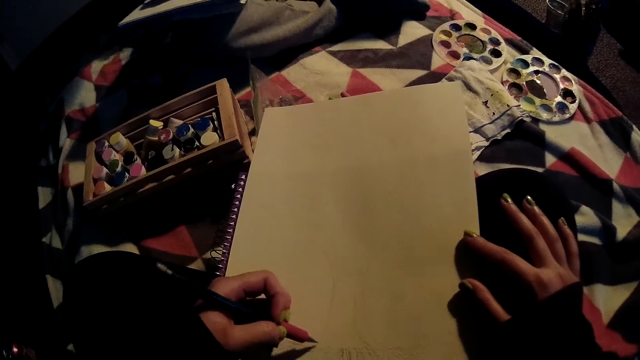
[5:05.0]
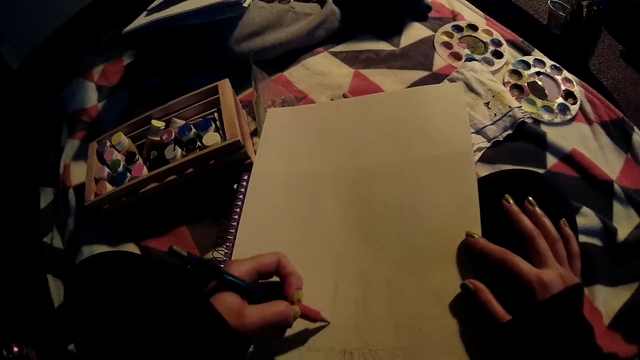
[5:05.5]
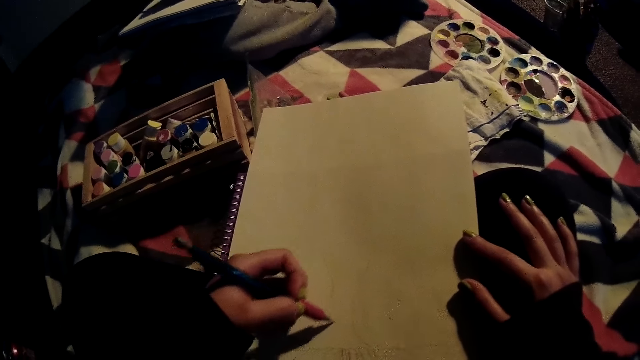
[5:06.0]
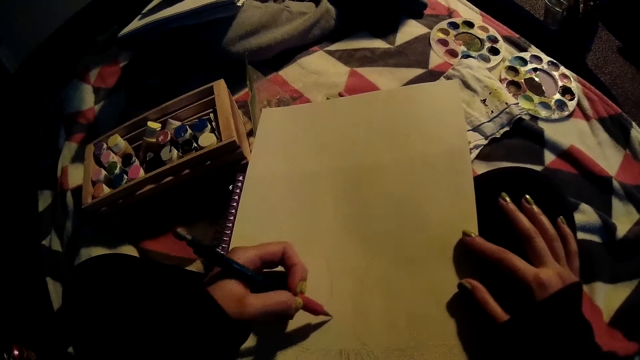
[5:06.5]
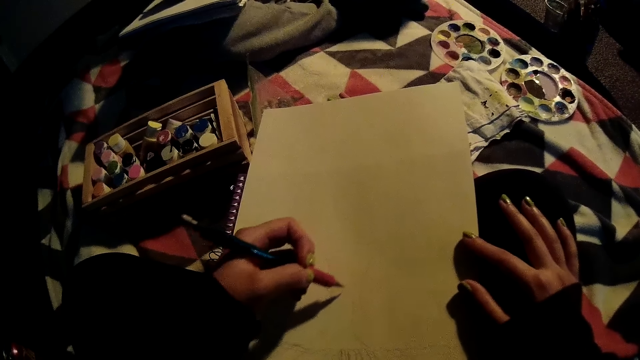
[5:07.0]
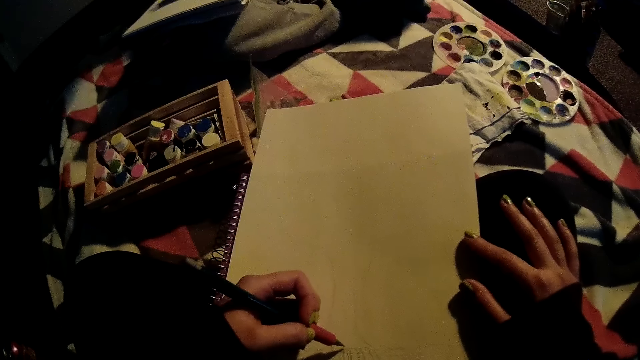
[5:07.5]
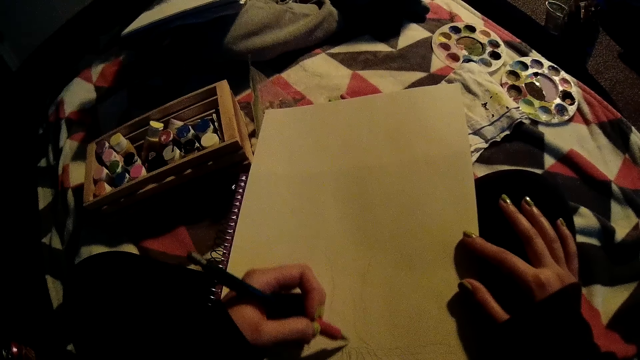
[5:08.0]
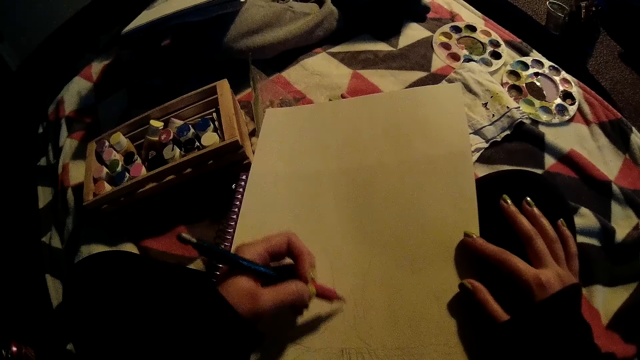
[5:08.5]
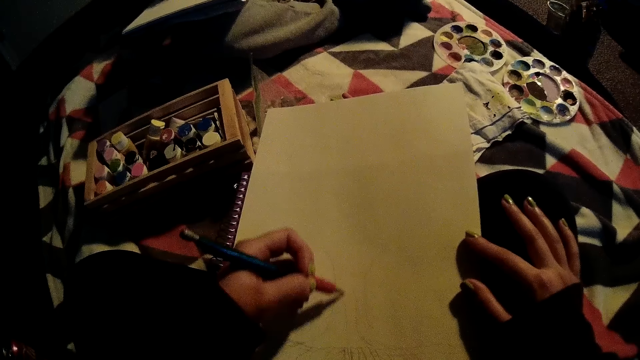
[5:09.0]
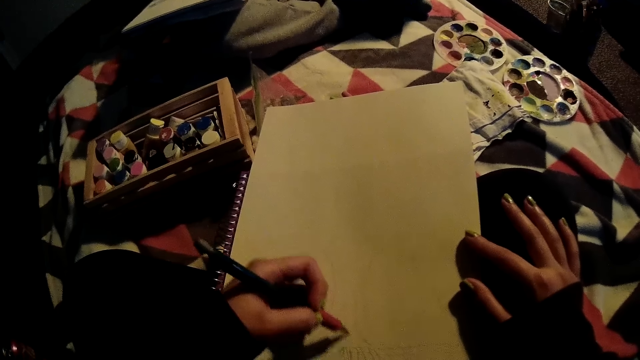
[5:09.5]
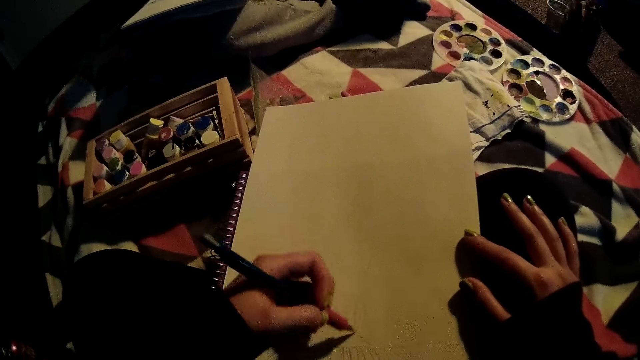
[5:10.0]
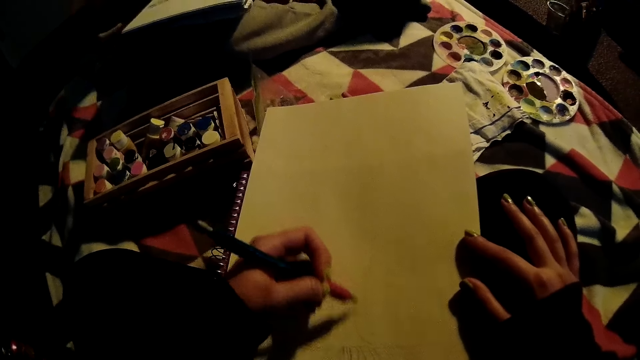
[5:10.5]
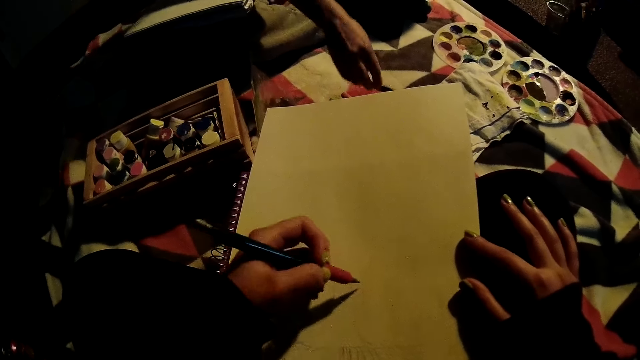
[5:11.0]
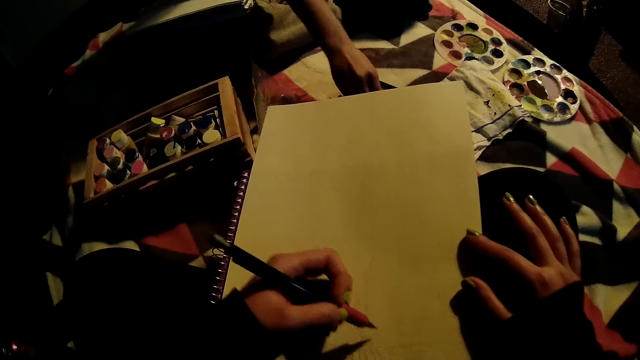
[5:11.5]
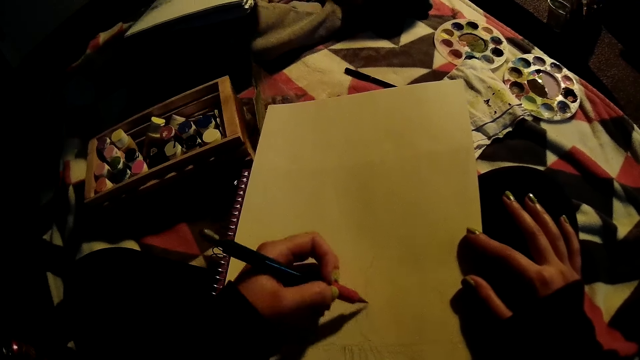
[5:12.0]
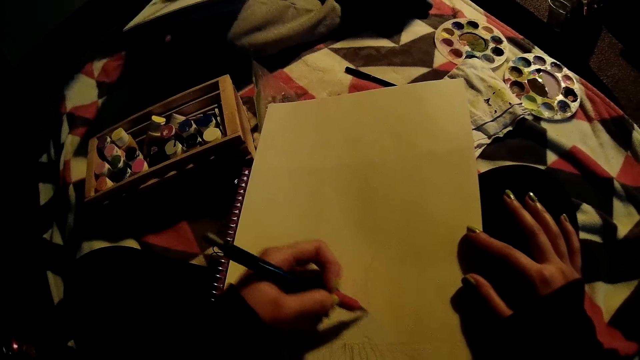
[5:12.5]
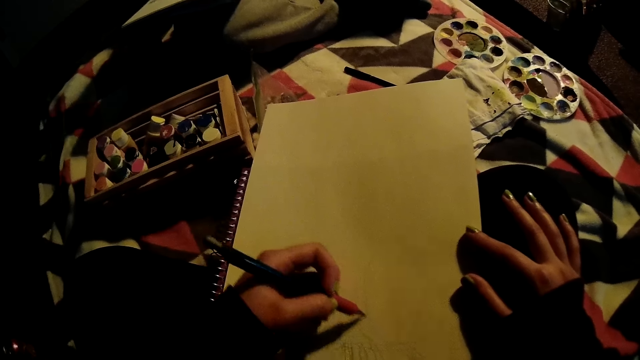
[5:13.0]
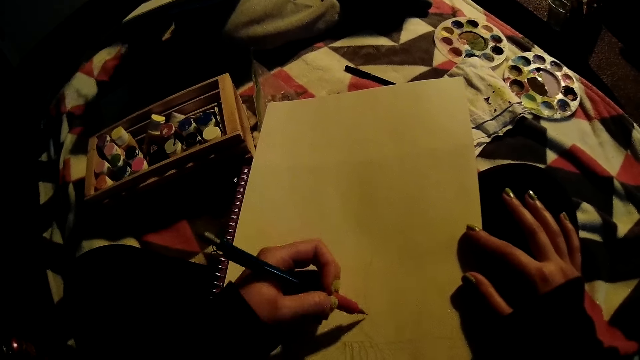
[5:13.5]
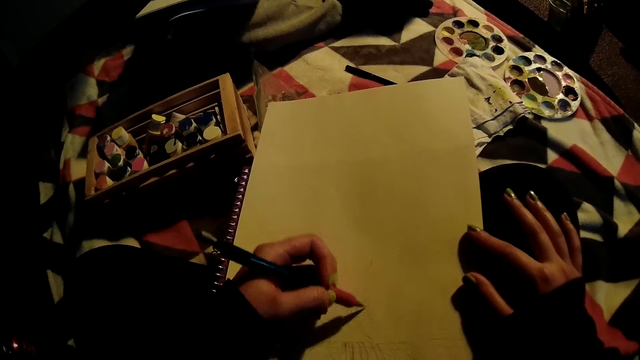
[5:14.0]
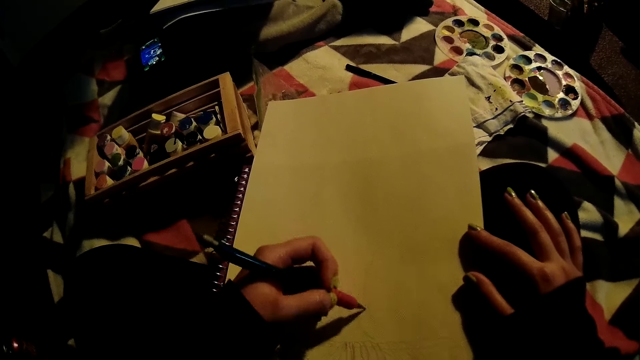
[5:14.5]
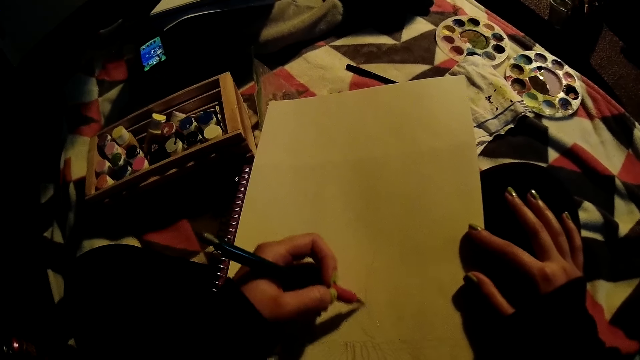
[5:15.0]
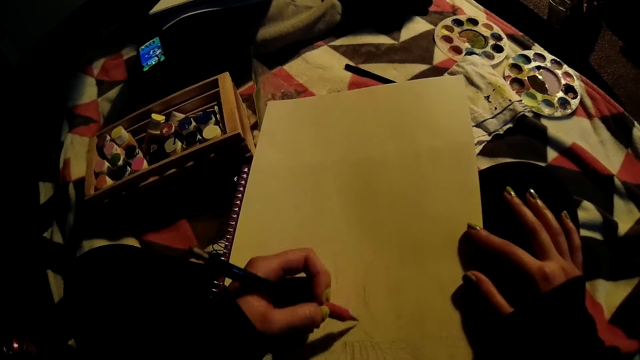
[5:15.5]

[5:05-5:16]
A woman drops the pen in her right hand on the floor.

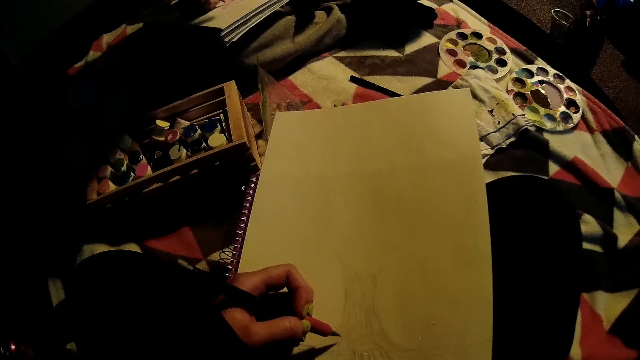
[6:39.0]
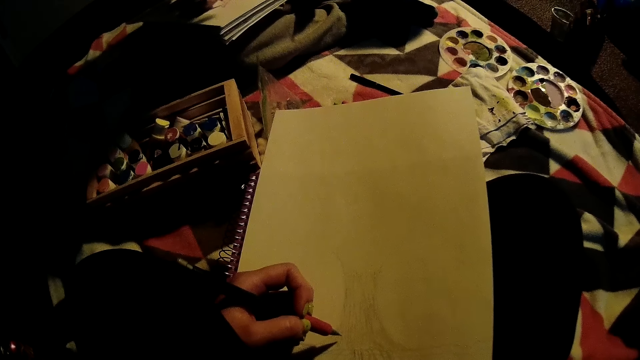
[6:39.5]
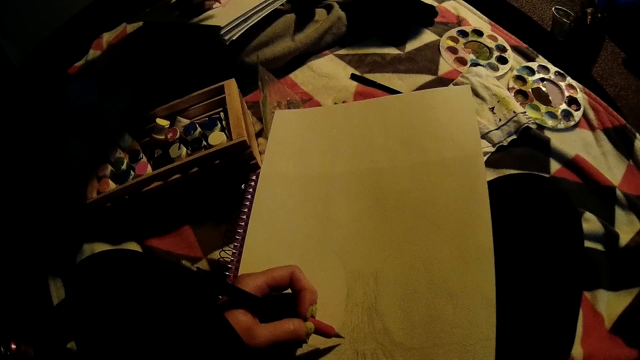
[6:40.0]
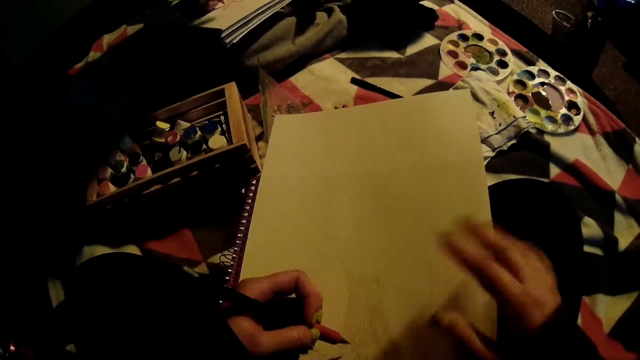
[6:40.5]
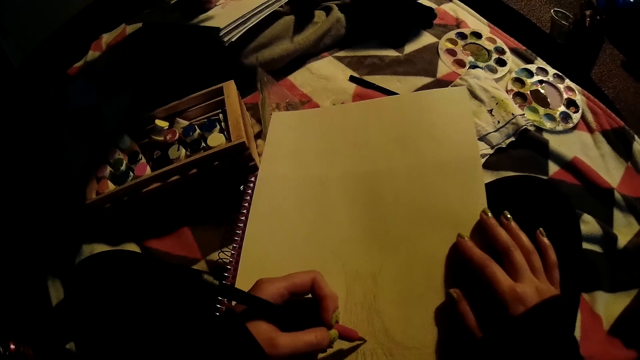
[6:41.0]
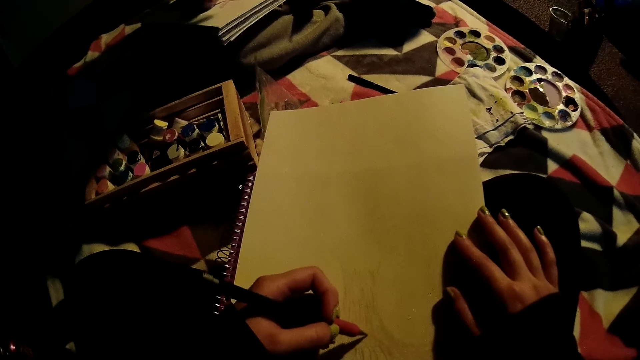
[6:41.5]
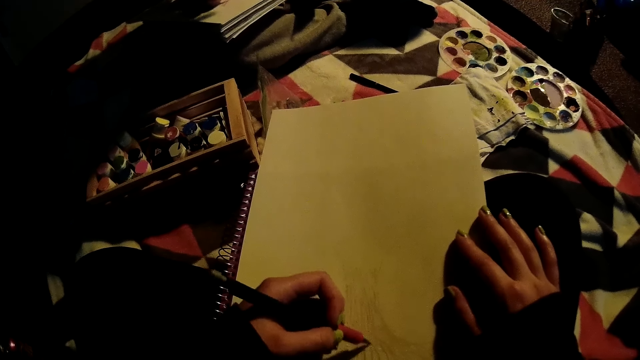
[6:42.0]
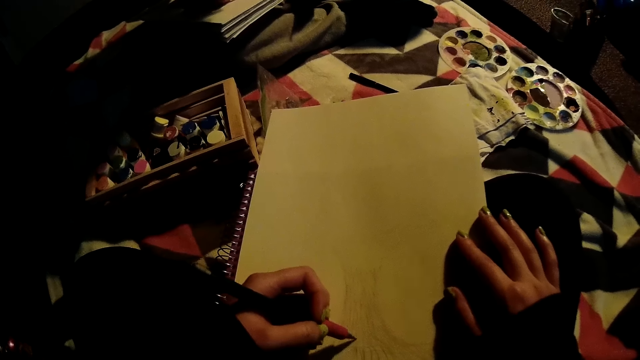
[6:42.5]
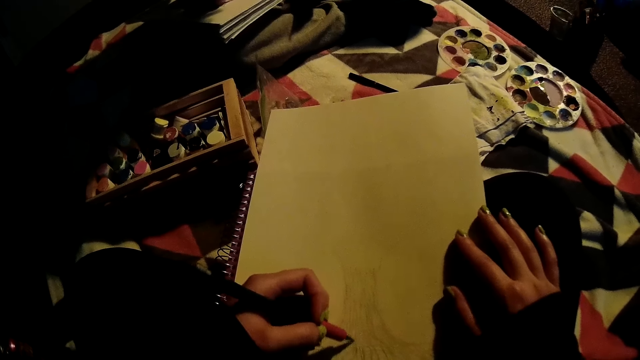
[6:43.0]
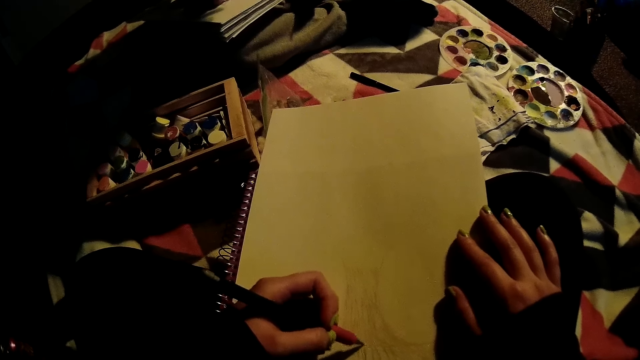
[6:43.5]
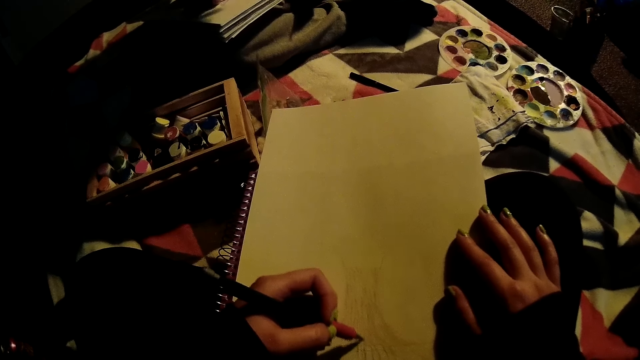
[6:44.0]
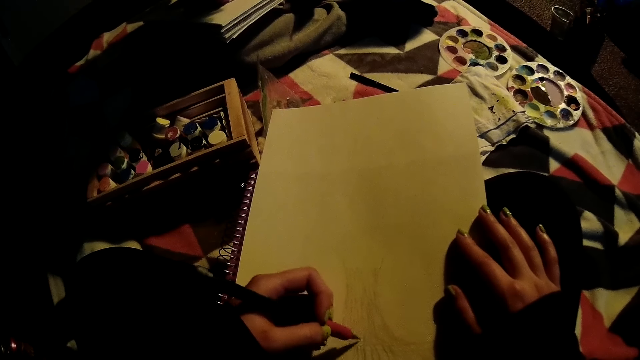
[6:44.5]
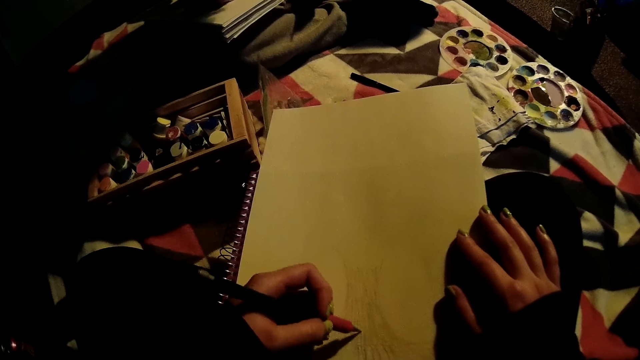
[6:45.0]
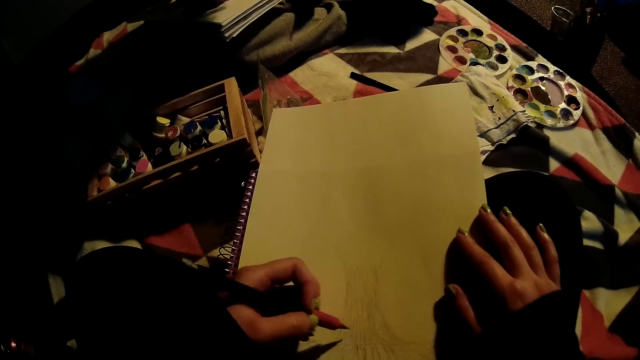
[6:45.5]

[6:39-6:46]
The camera wearer places his right hand on the drawing sheet.

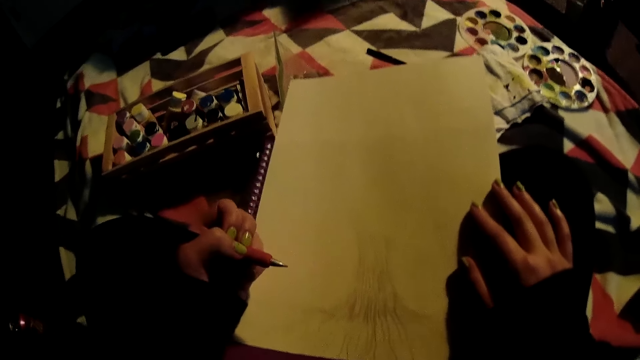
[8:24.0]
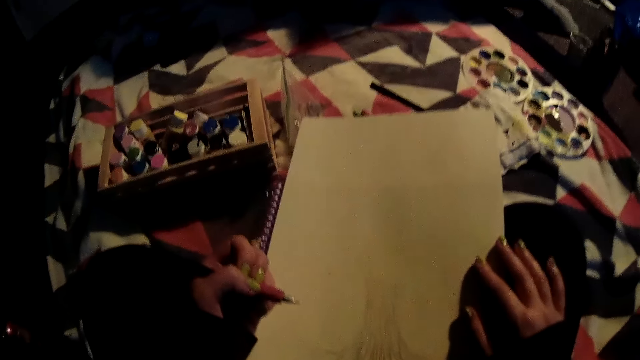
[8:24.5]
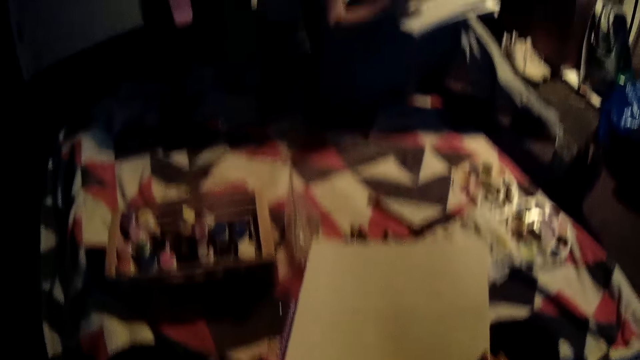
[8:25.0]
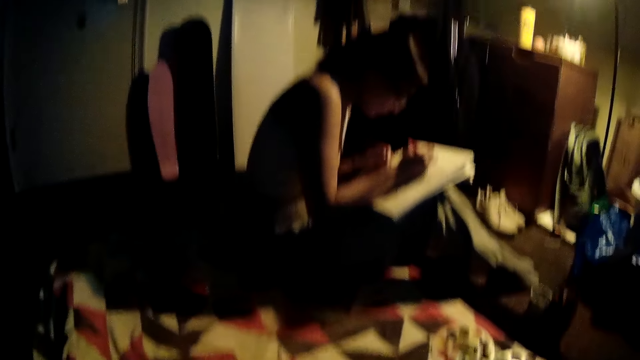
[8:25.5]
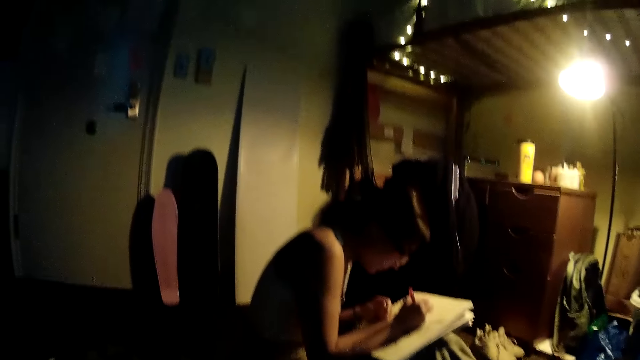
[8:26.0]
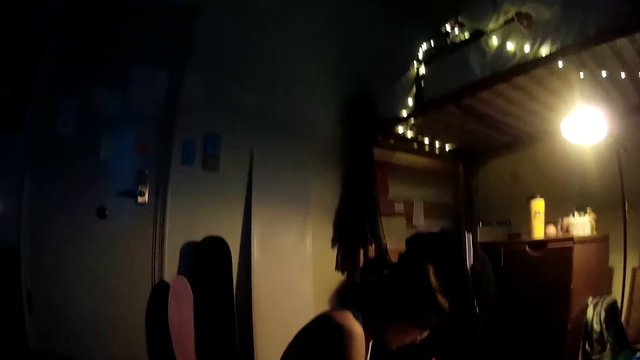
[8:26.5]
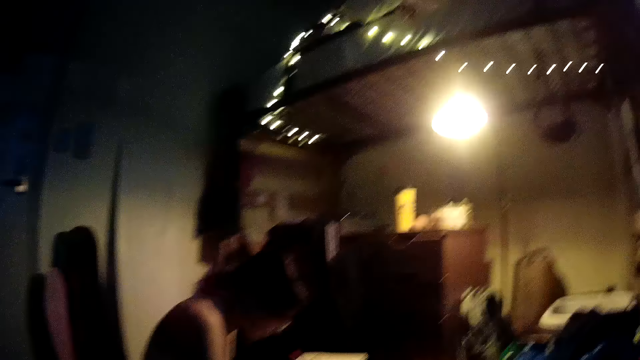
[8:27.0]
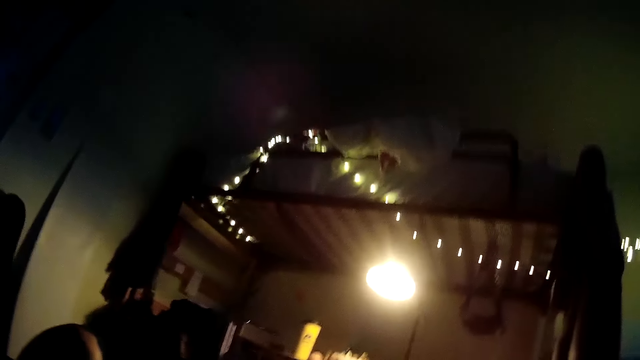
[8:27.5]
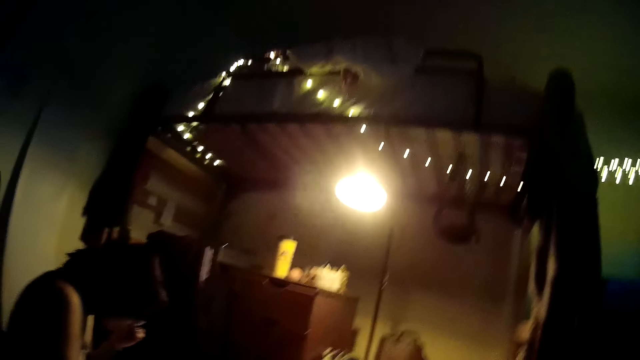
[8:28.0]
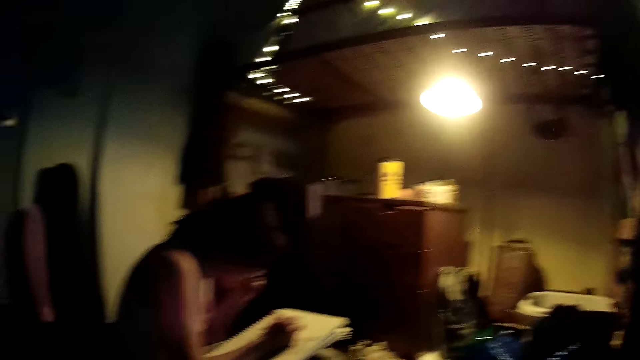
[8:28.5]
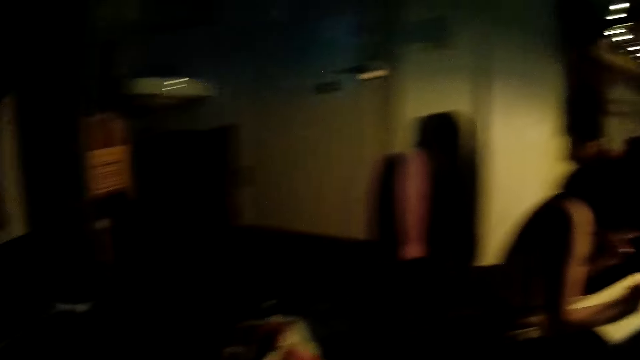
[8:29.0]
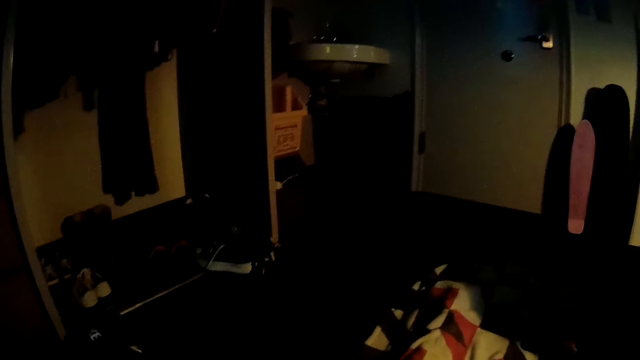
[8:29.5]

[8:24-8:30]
The camera wearer looks around.
